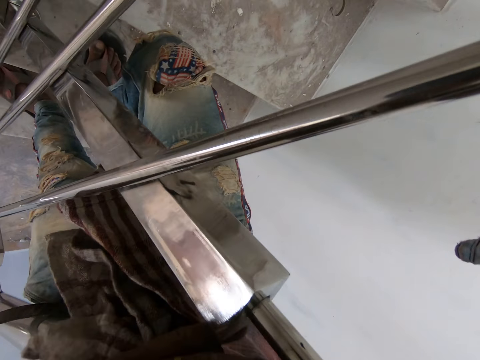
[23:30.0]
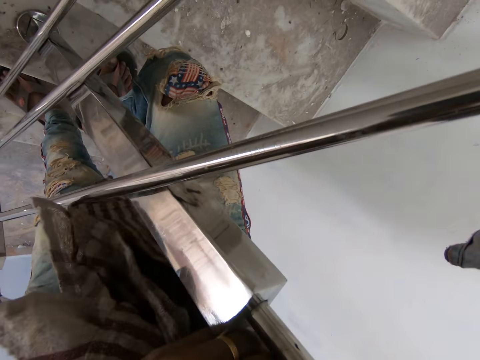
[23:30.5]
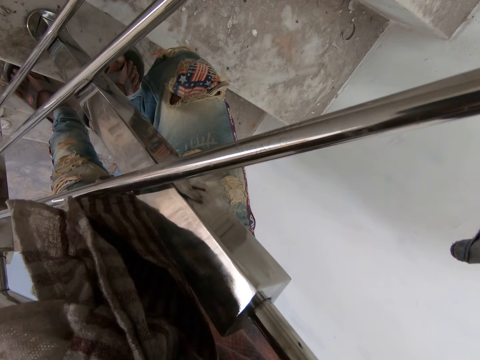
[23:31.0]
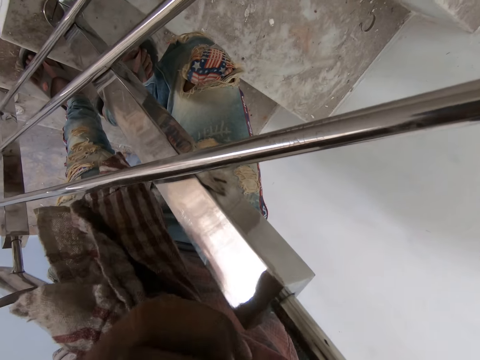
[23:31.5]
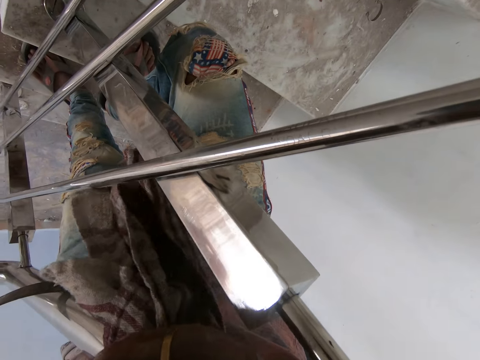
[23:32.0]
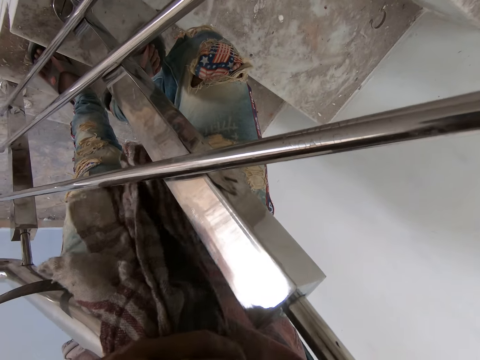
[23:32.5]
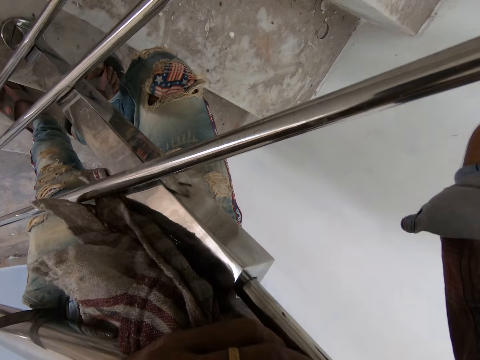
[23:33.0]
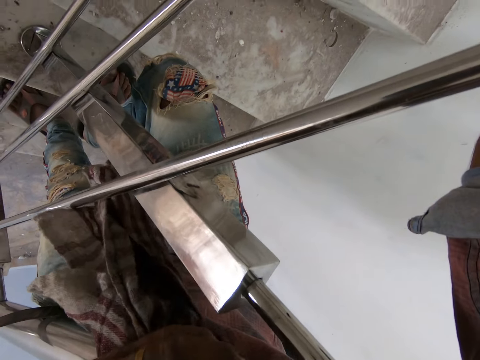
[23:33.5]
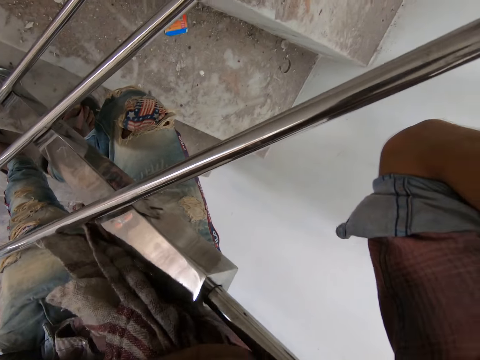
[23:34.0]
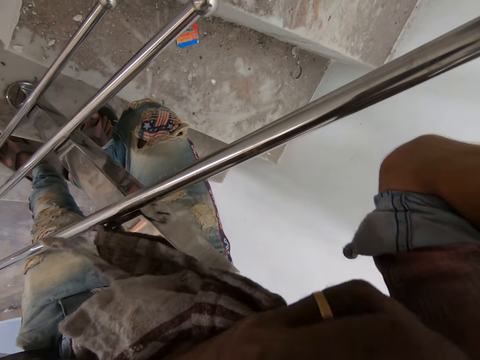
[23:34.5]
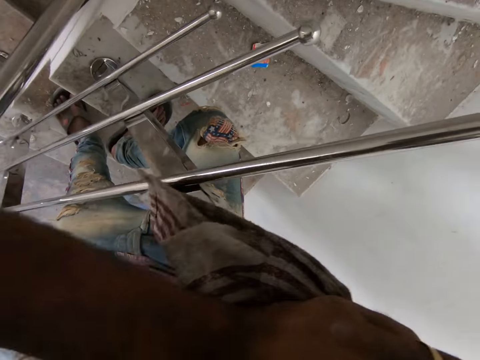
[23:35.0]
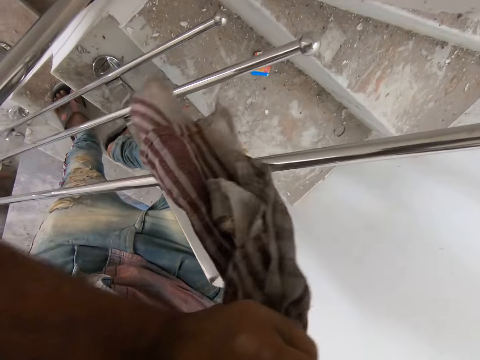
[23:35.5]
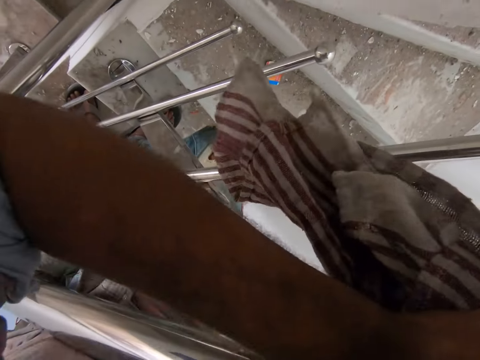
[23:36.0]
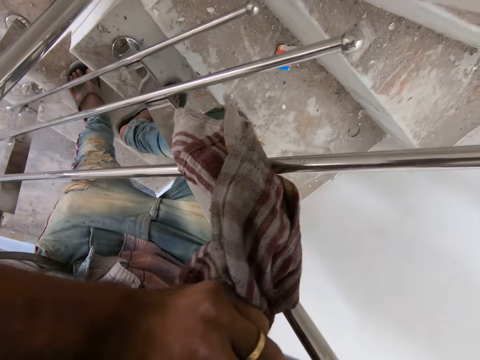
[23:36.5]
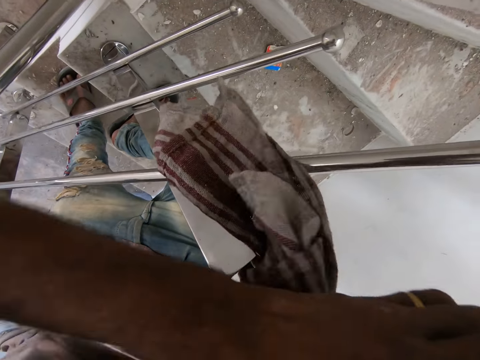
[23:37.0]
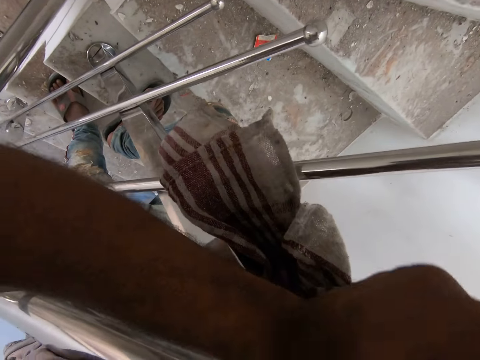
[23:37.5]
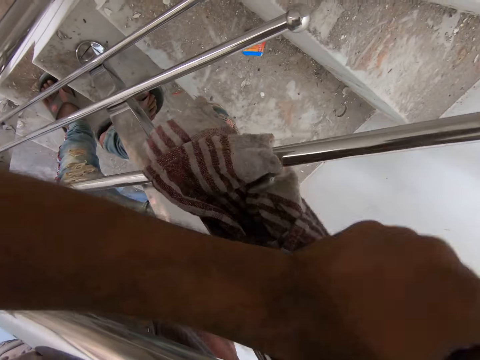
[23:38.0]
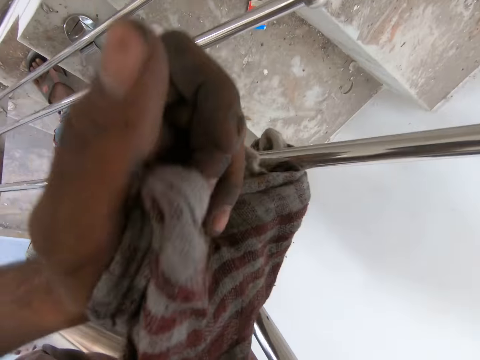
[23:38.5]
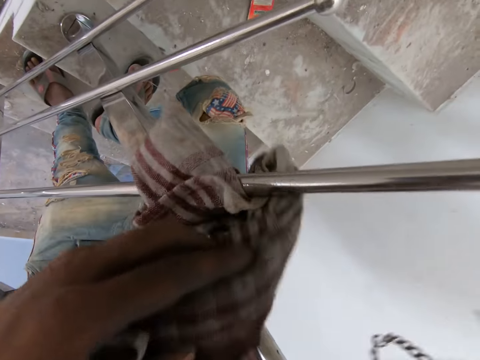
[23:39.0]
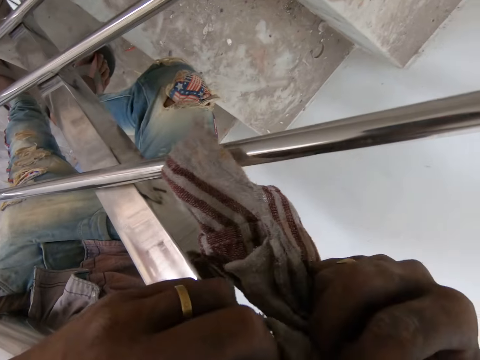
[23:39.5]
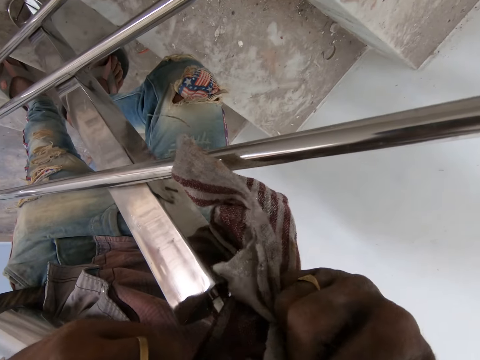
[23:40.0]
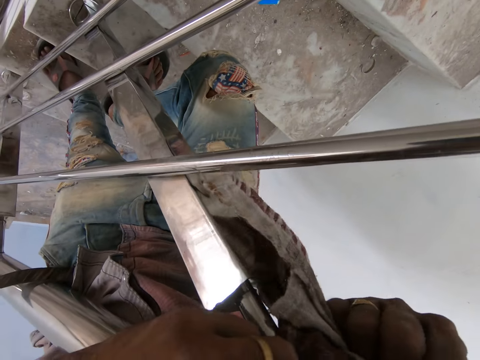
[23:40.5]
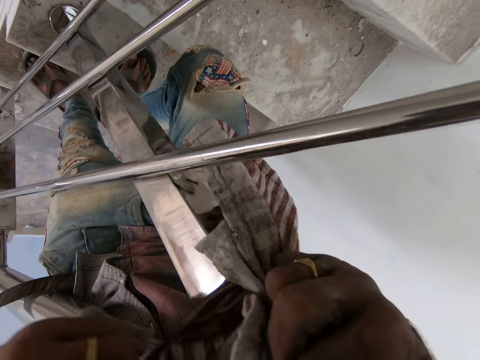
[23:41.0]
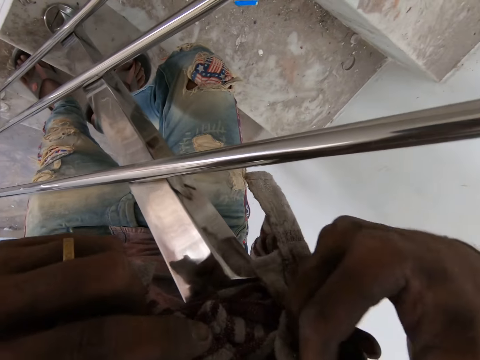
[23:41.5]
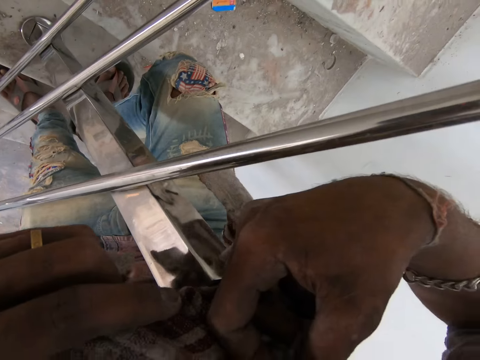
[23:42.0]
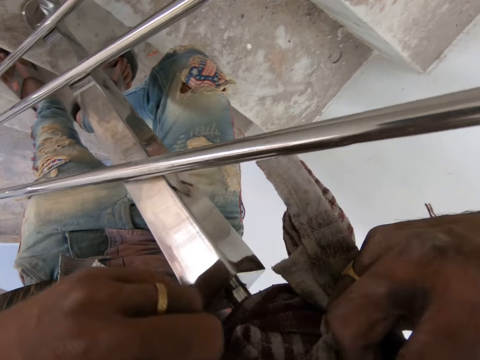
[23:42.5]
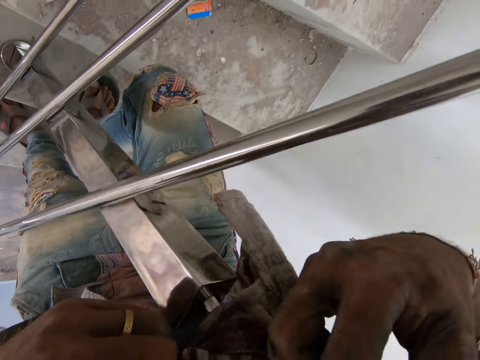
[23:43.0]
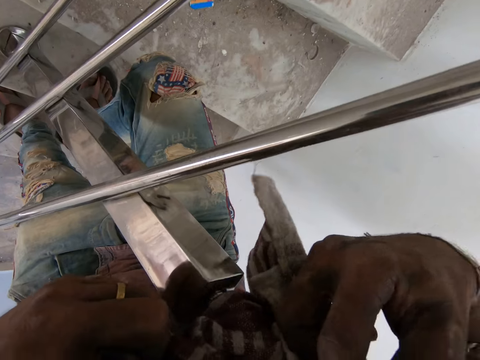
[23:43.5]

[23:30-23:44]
The camera wearer moves the hands. They wipe the metal rod with the piece of cloth. They touch the piece of cloth. They wipe the metal rod with the piece of cloth.

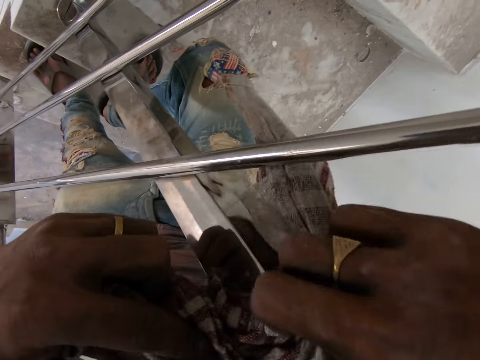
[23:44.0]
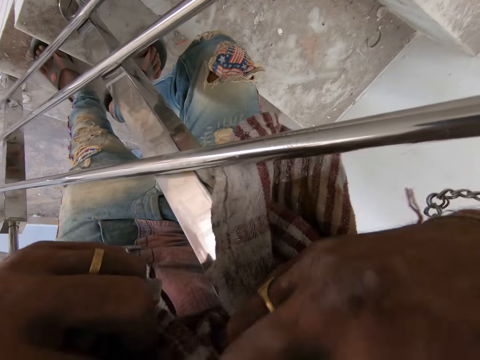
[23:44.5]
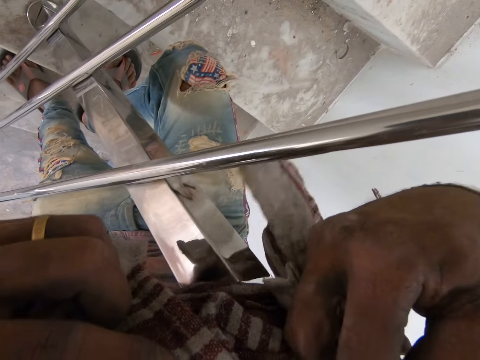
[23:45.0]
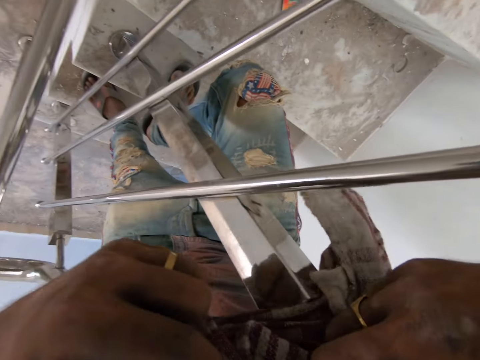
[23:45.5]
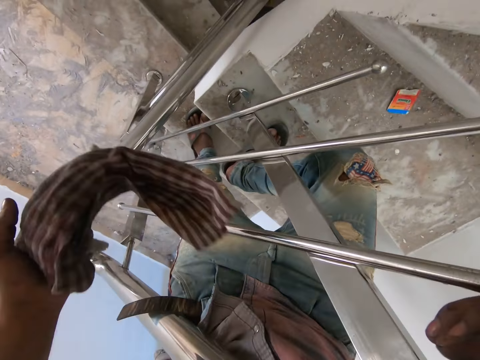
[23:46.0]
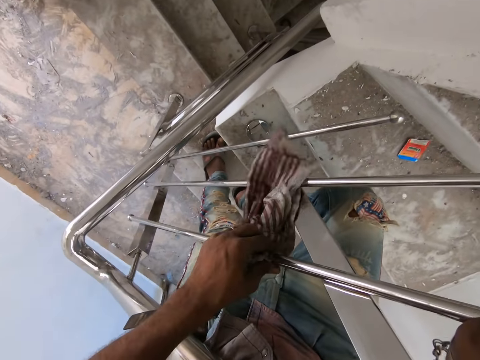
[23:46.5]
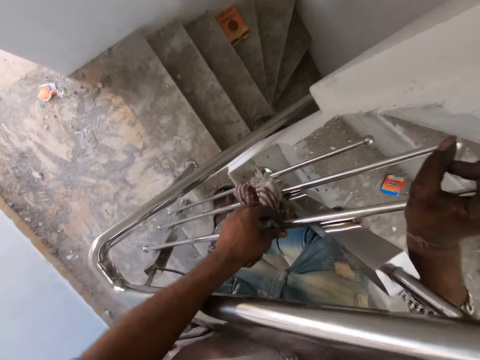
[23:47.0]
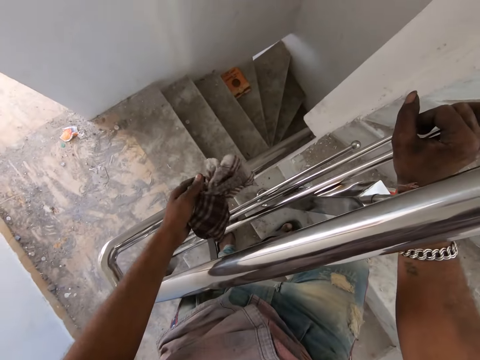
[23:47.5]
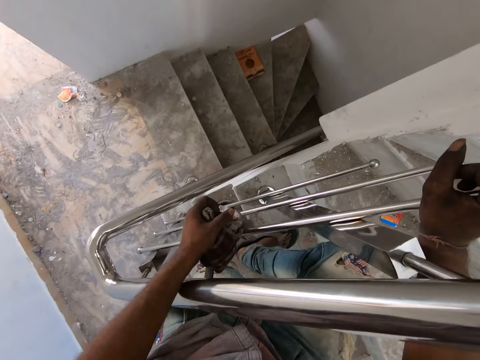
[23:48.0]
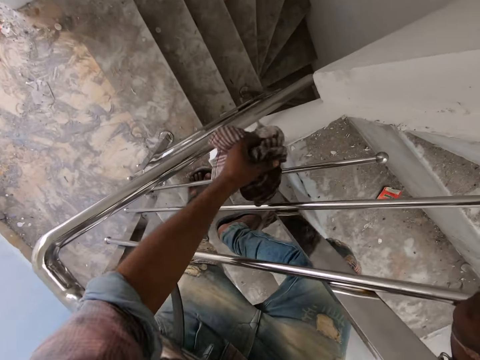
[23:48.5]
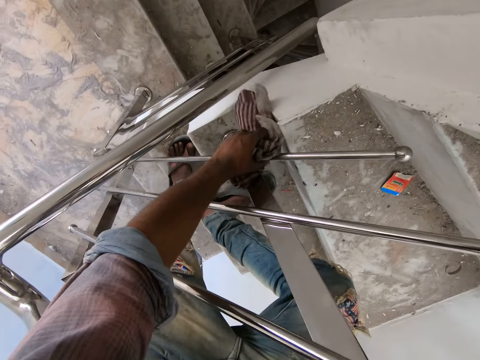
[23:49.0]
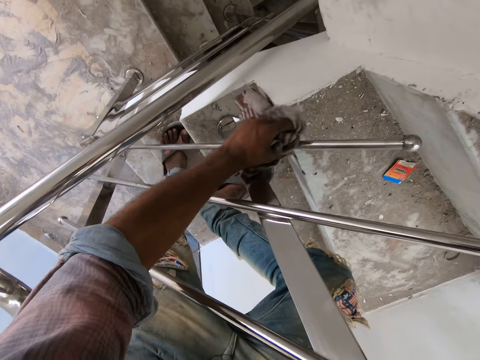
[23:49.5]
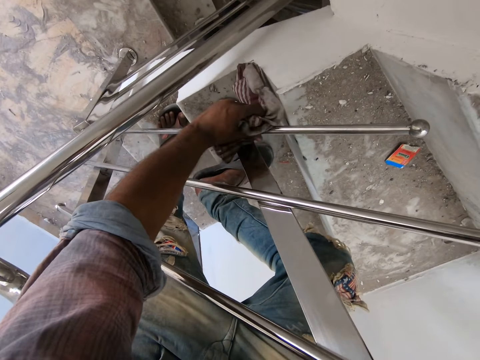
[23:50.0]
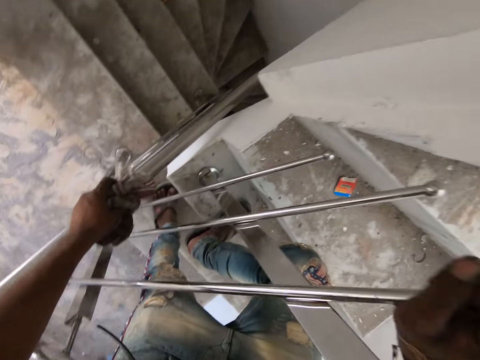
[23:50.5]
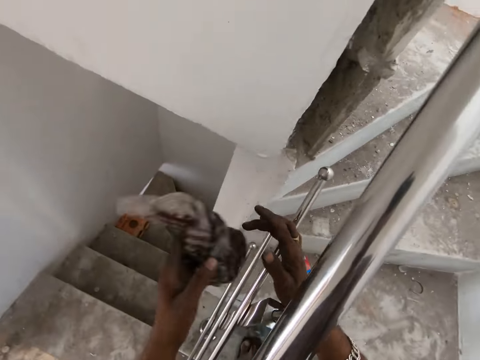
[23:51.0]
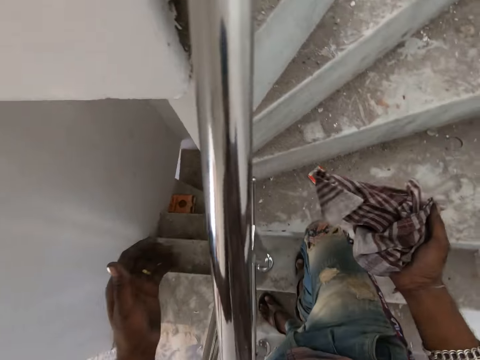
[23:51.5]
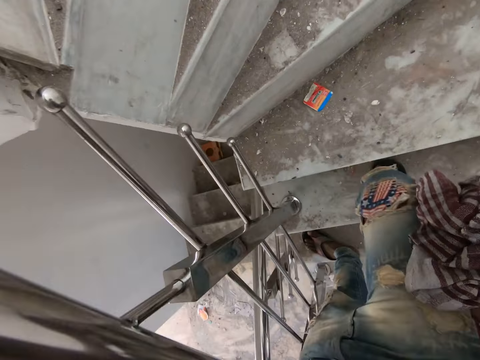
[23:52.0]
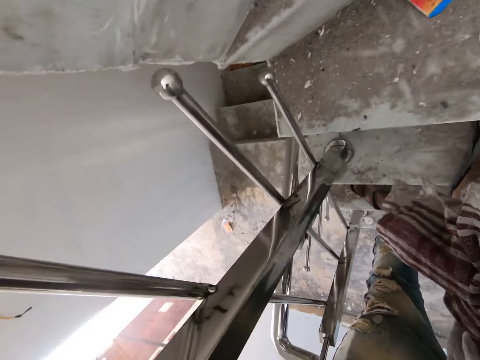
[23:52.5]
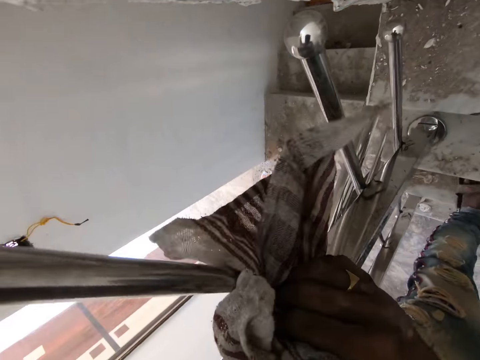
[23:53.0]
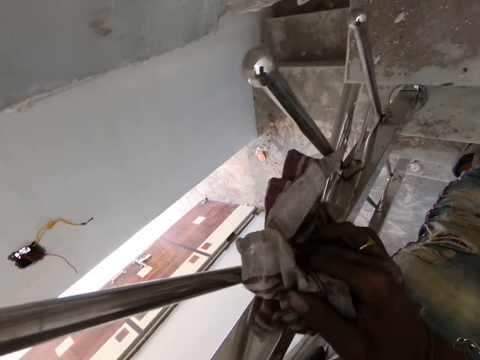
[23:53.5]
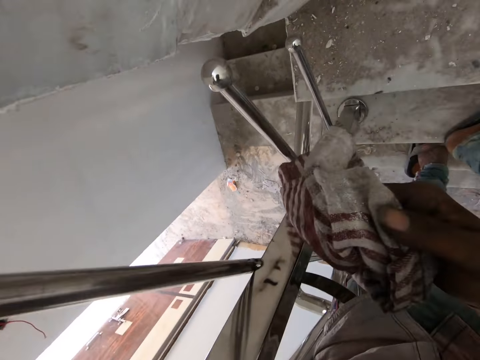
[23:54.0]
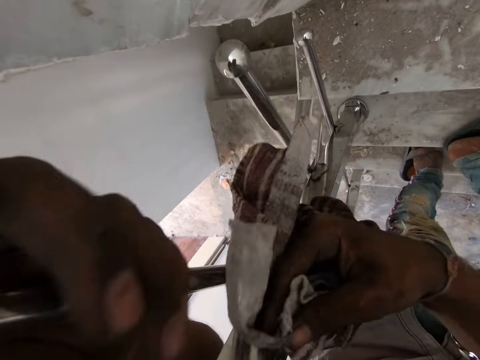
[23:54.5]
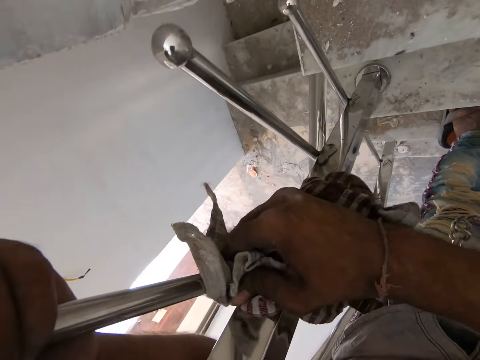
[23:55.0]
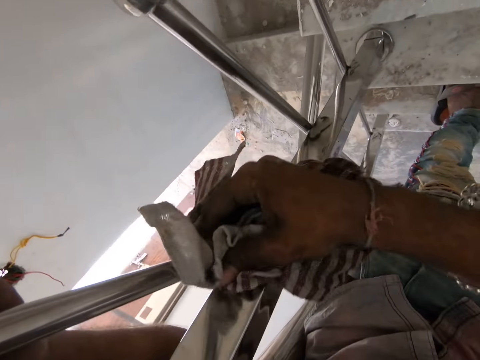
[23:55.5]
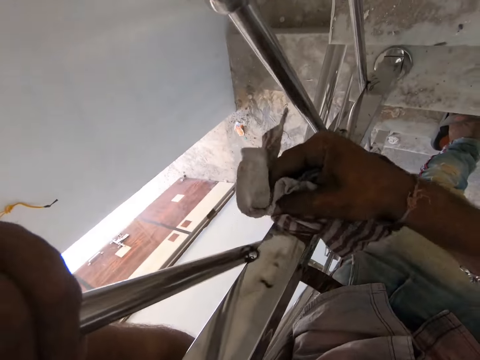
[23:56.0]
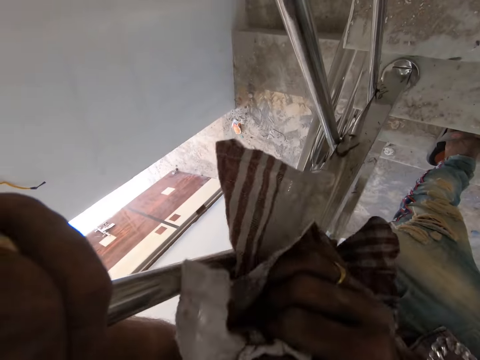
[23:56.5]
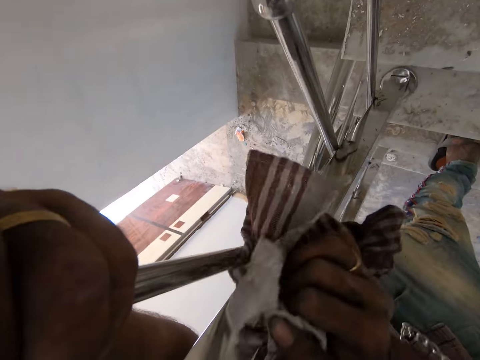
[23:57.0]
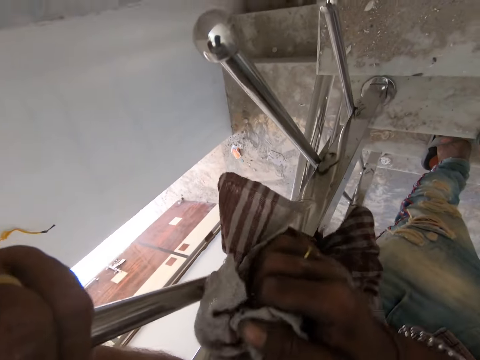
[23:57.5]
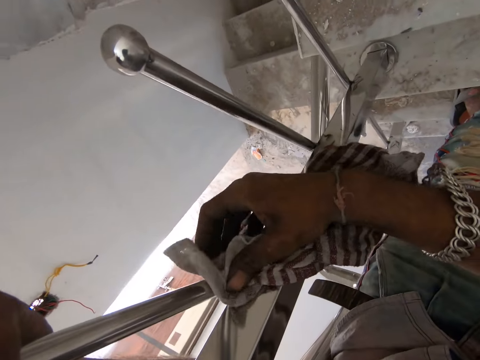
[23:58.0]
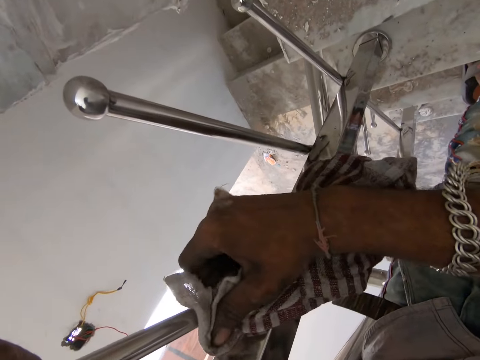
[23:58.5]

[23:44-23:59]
The camera wearer moves the hand. They look around. They wipe the metal rod with the piece of cloth. They pass the piece of cloth to the right hand. They move the leg. They wipe the metal rod with the piece of cloth. They move the hand. They wipe the metal rod with the piece of cloth.
